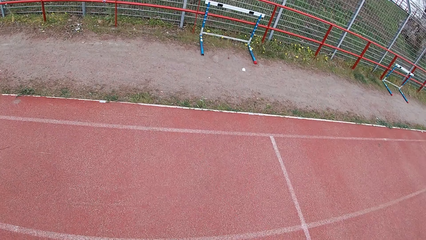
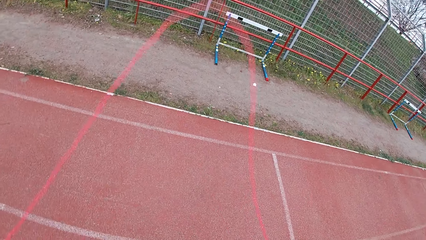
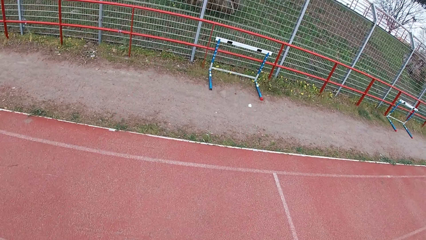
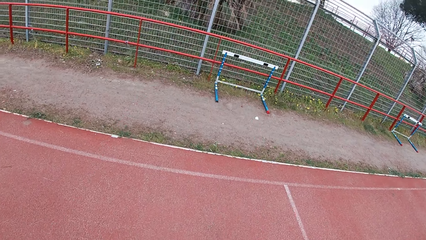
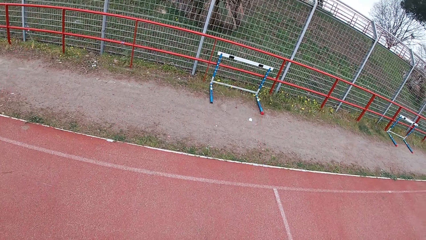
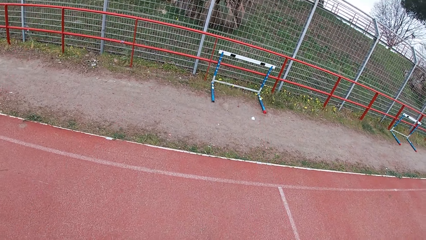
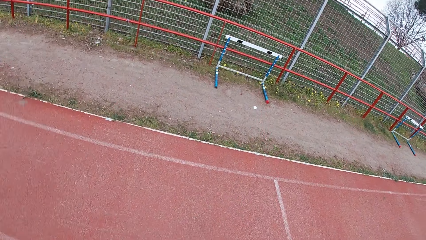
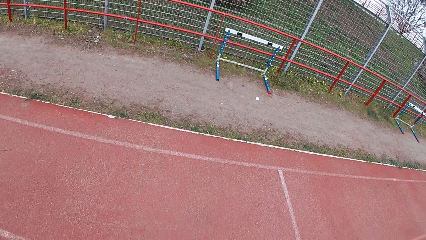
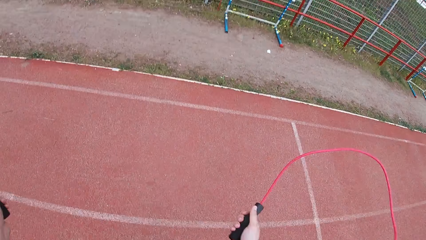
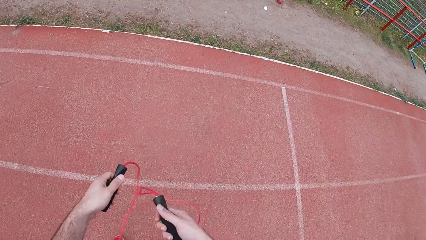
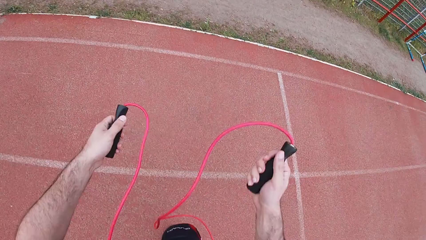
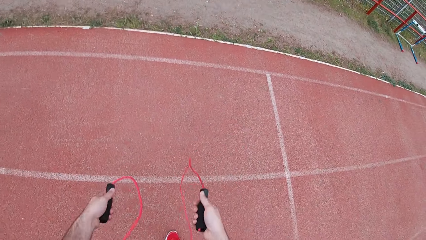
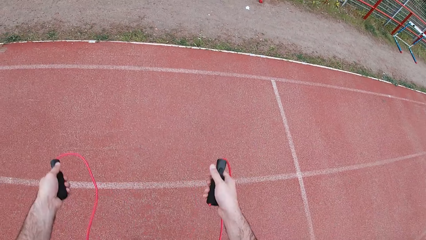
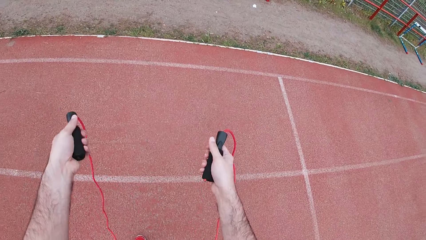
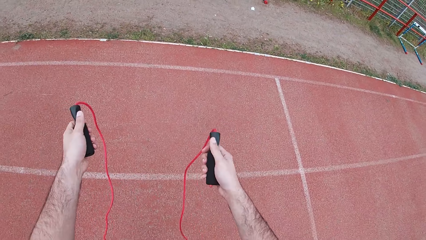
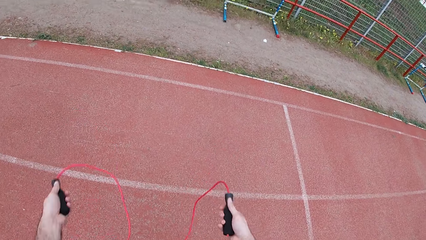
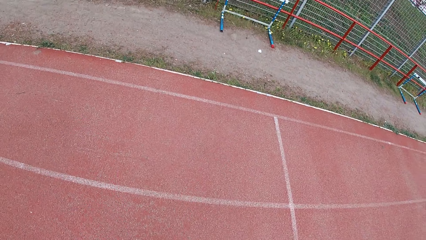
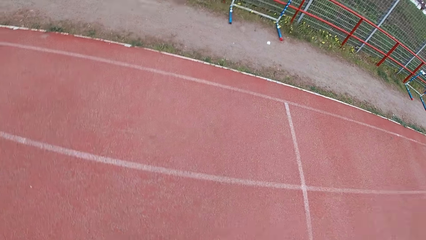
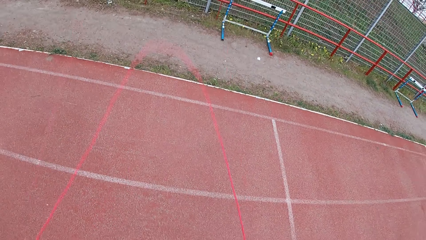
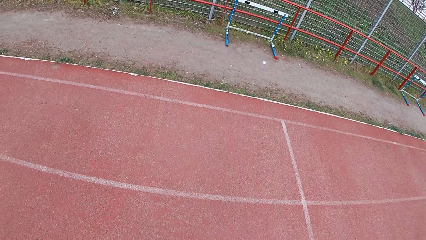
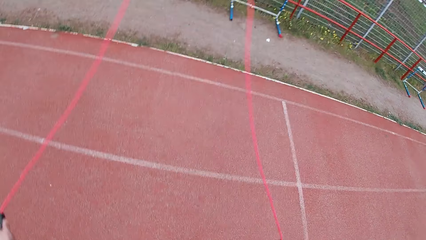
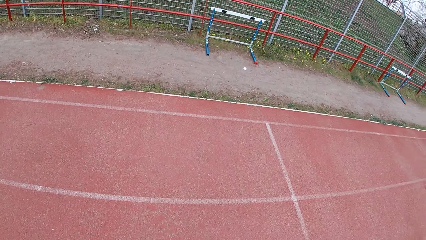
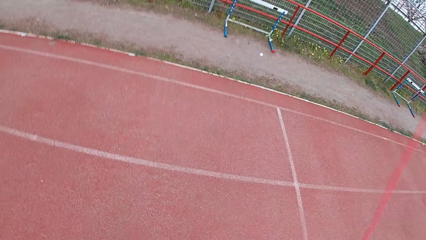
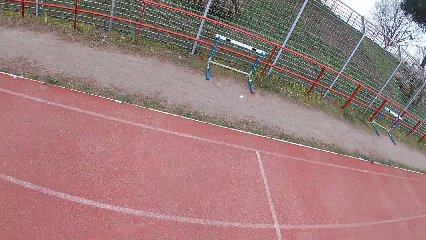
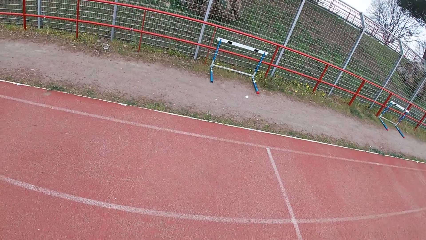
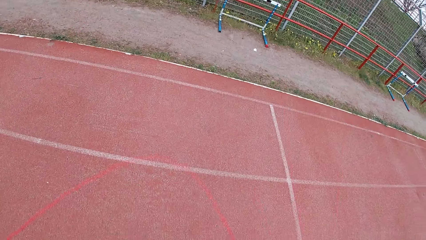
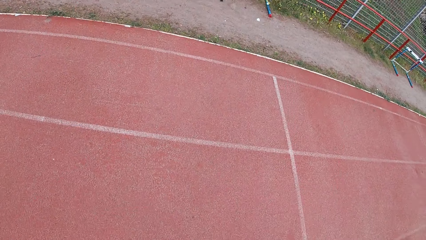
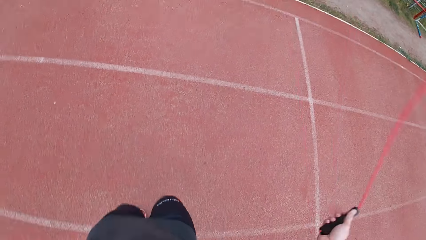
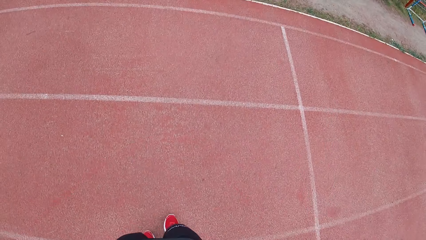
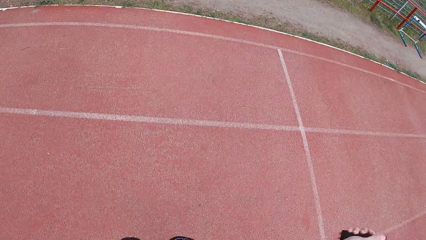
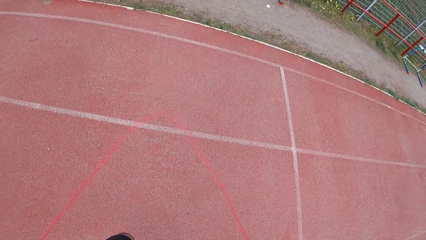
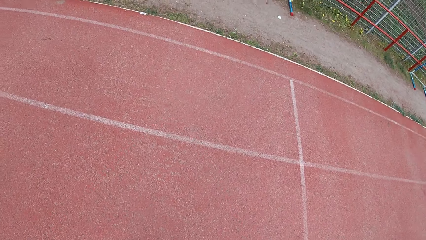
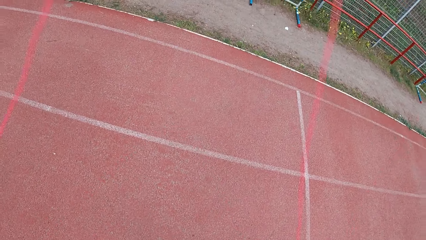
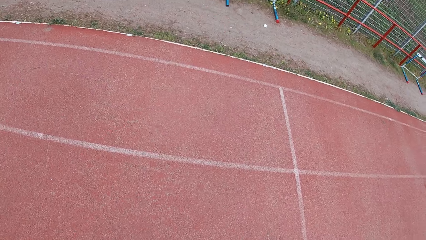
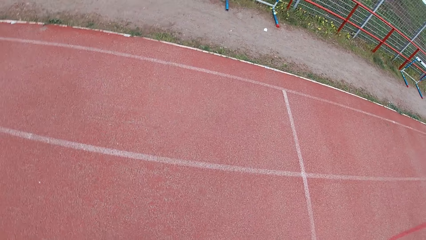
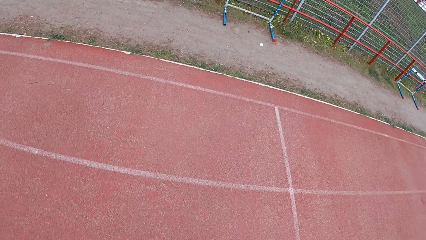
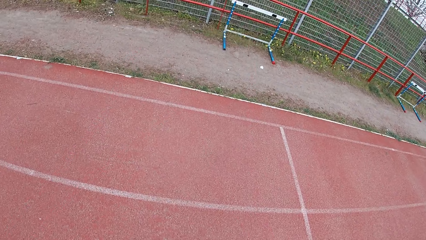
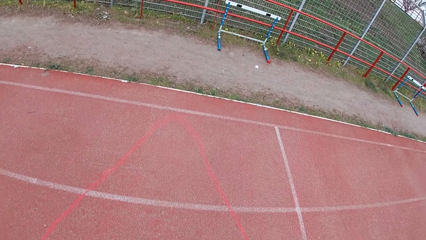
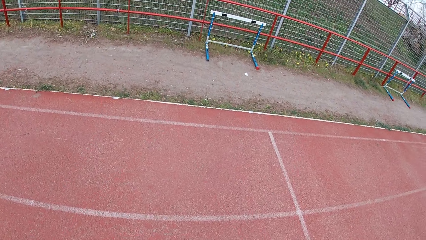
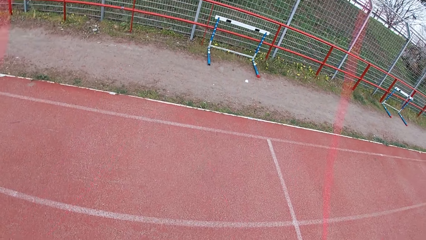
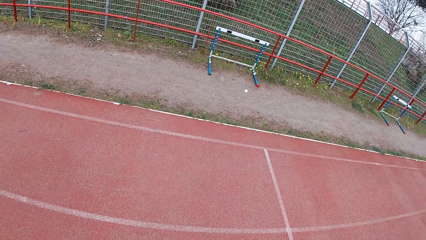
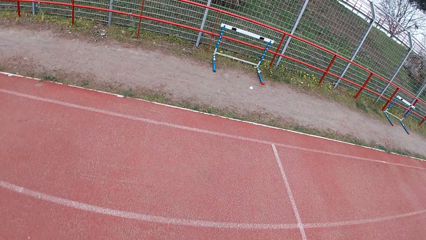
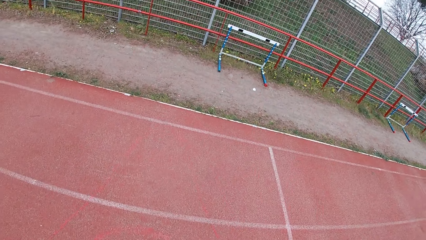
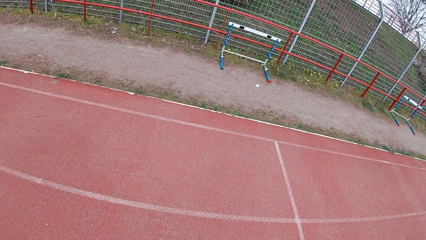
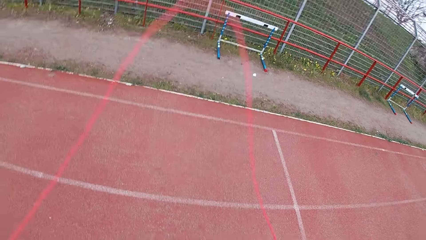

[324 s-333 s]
The camera wearer adjusts the rope. They pause rope jumping and resume rope jumping.

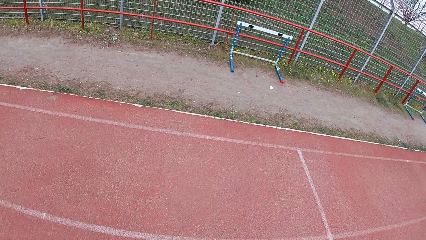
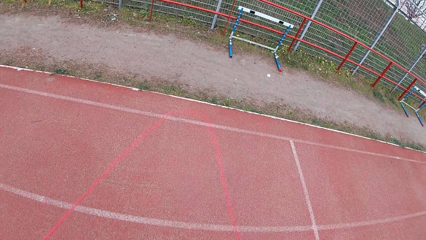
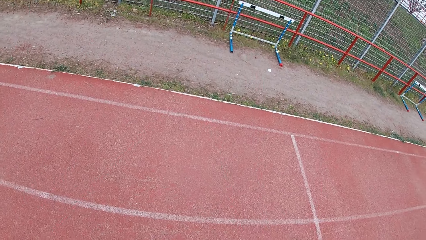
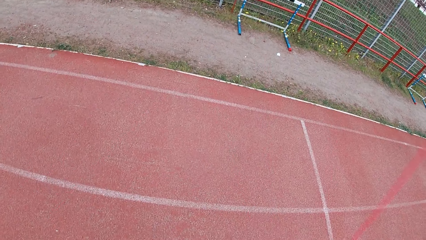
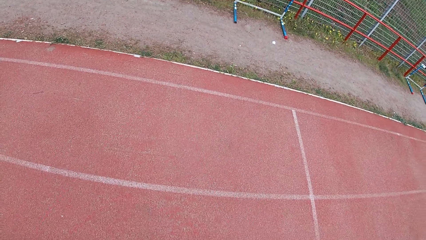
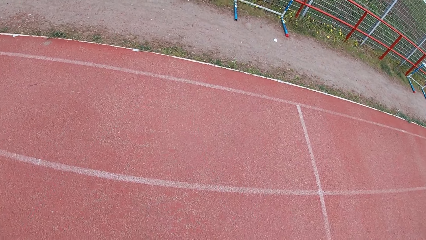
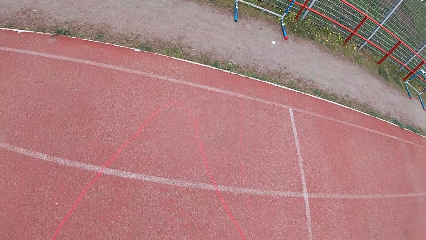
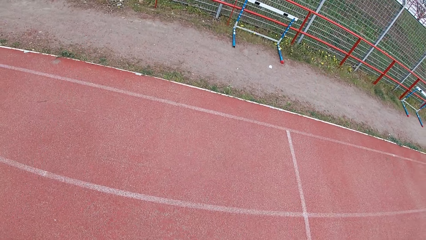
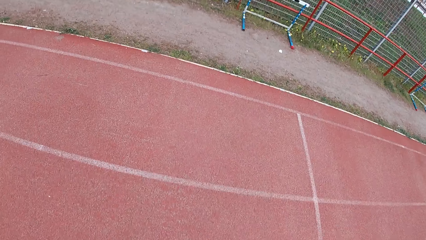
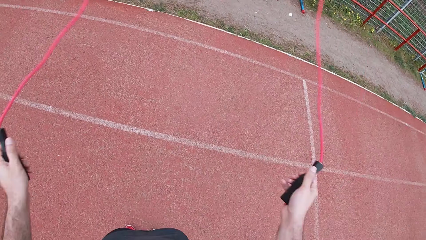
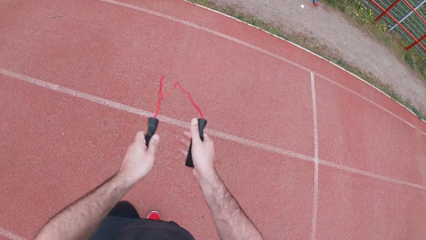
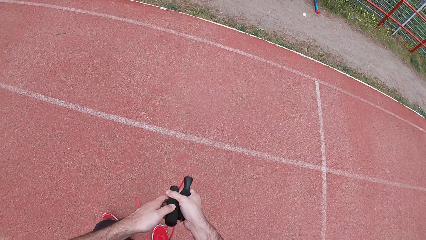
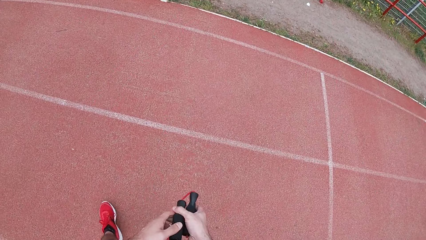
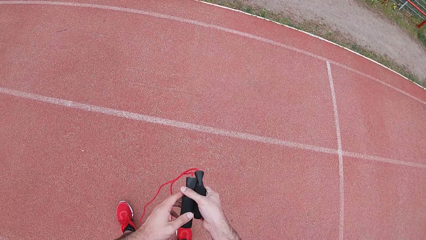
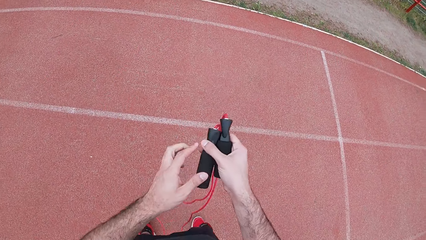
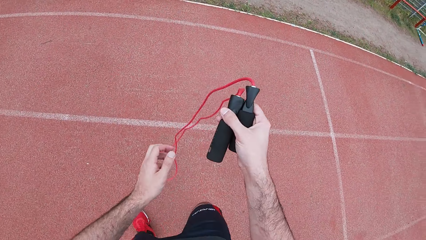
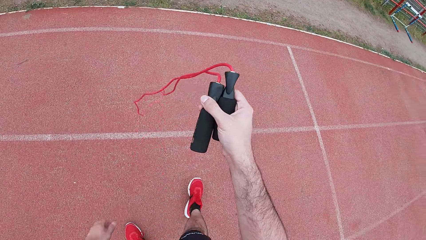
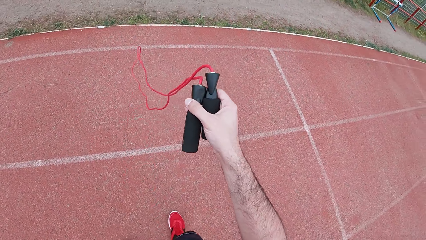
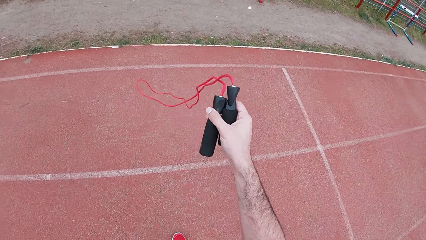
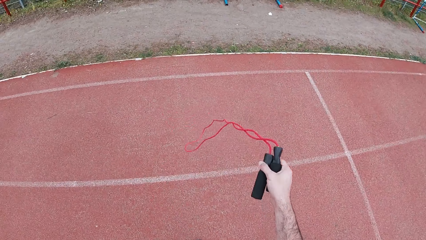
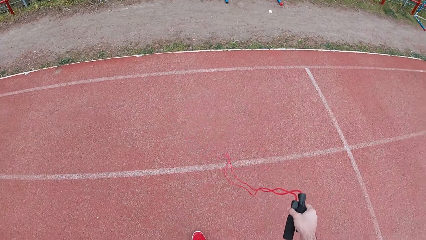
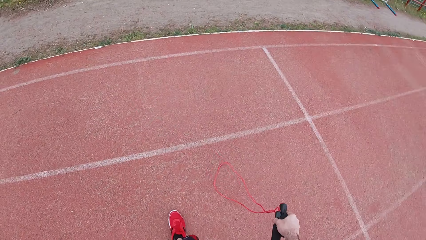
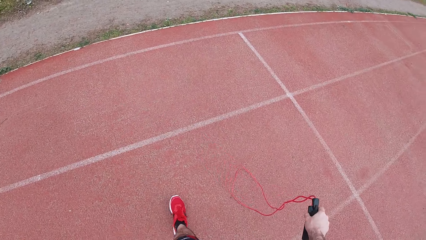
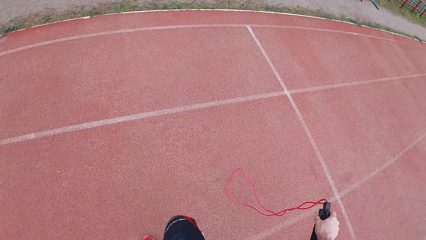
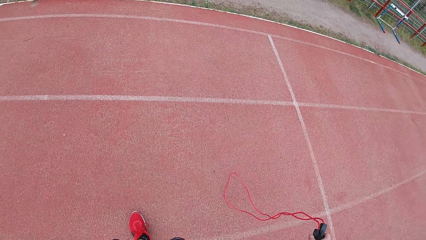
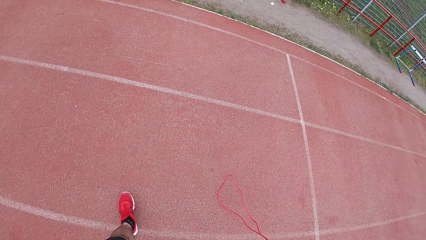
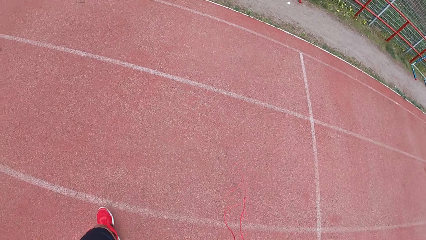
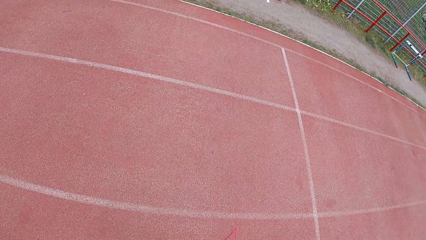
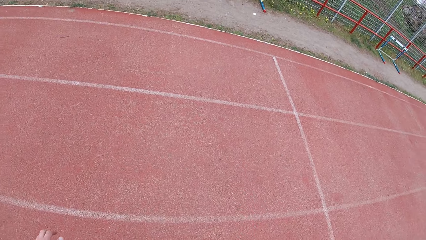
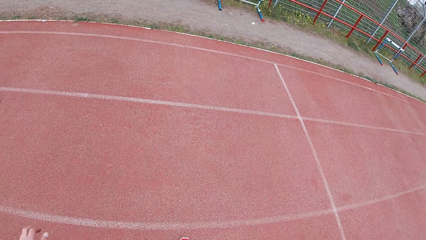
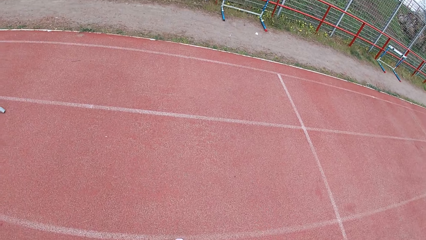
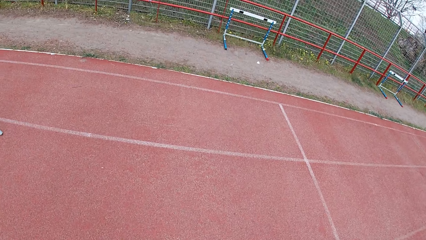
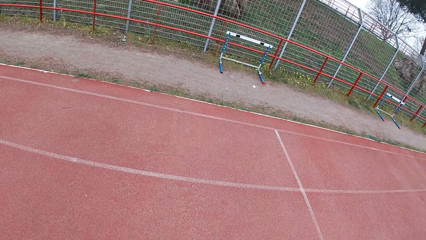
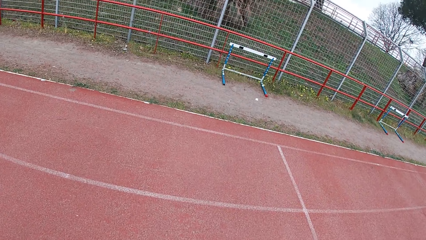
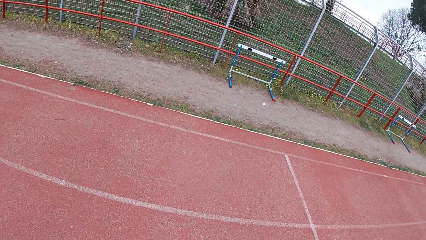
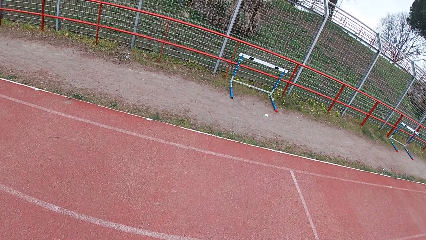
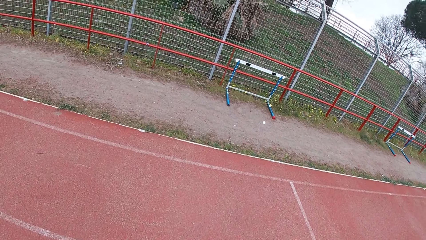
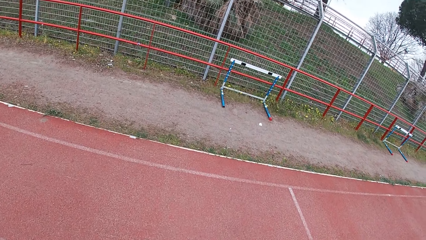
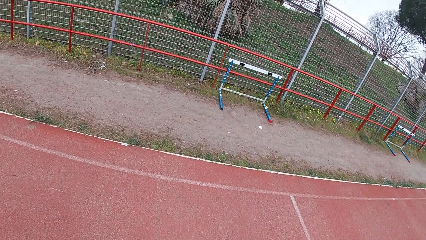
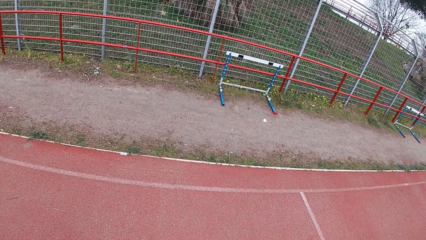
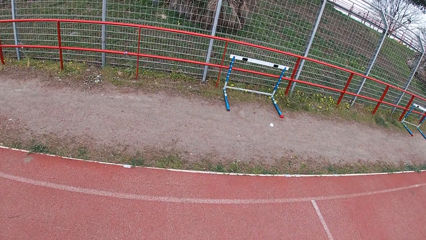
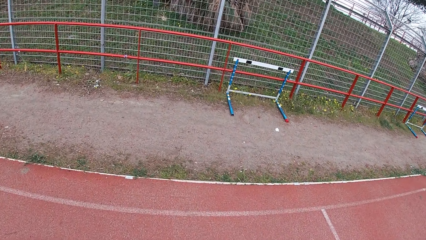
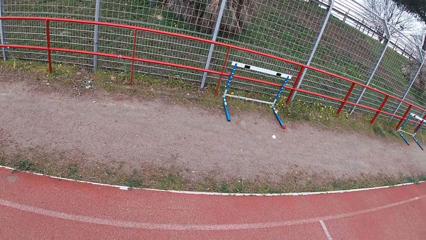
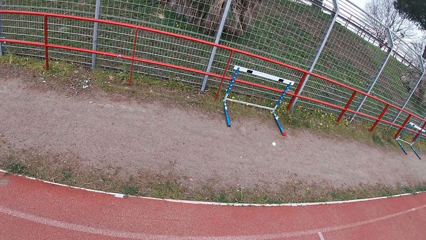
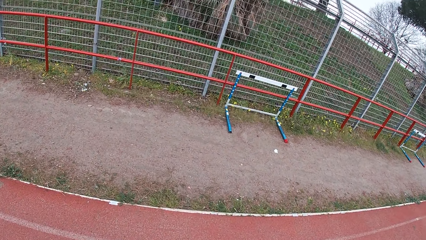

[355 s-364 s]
The camera wearer moves the rope handle on his left hand to his right hand. He pauses rope jumping. He steps backward. He walks forward.
